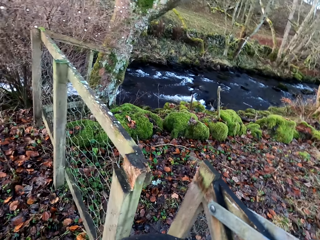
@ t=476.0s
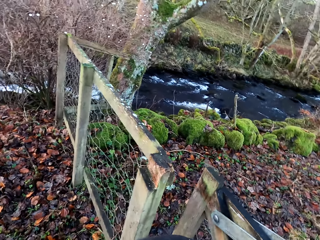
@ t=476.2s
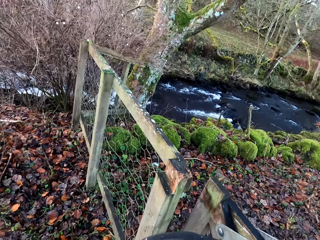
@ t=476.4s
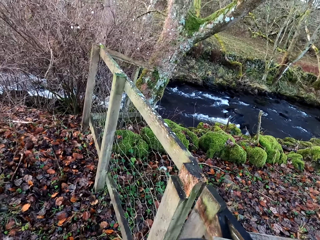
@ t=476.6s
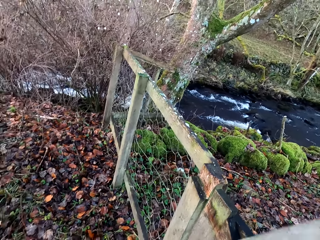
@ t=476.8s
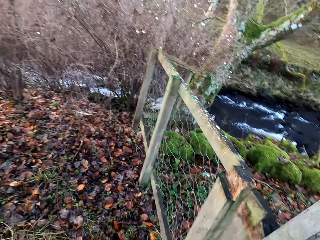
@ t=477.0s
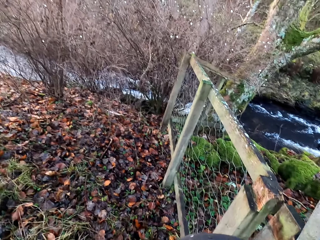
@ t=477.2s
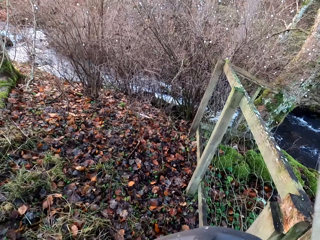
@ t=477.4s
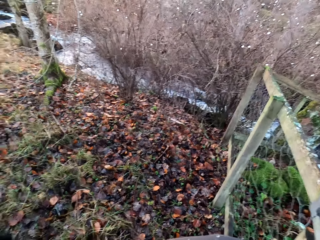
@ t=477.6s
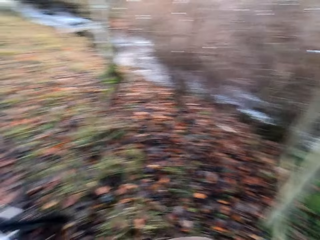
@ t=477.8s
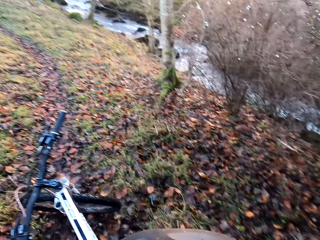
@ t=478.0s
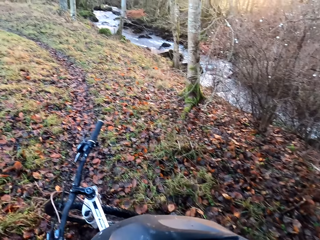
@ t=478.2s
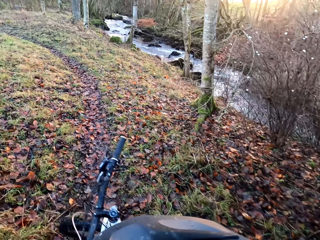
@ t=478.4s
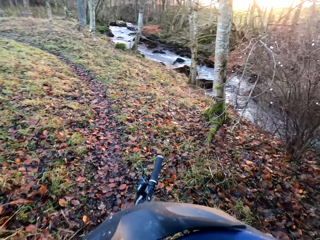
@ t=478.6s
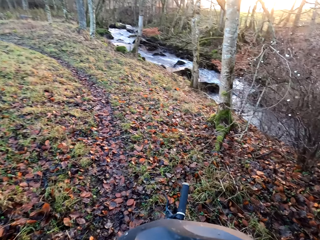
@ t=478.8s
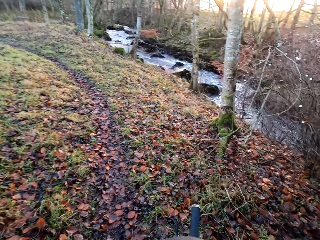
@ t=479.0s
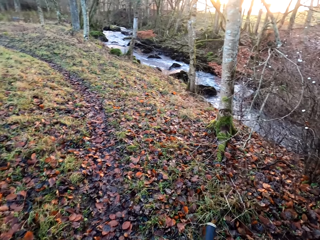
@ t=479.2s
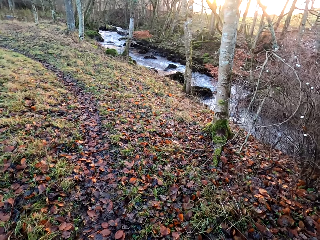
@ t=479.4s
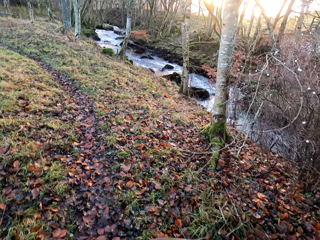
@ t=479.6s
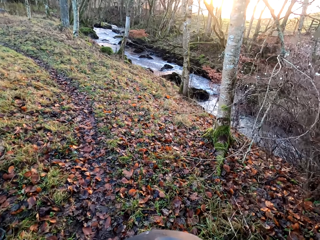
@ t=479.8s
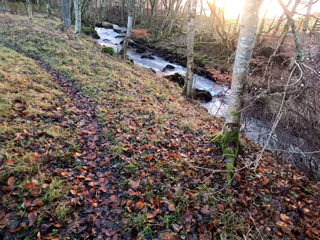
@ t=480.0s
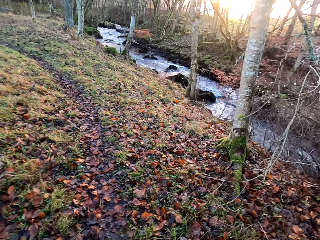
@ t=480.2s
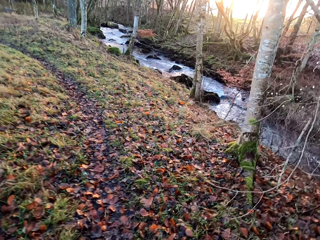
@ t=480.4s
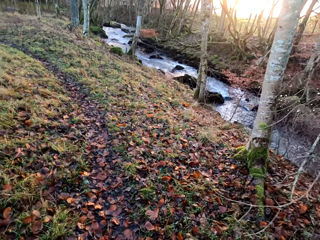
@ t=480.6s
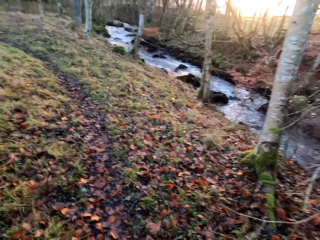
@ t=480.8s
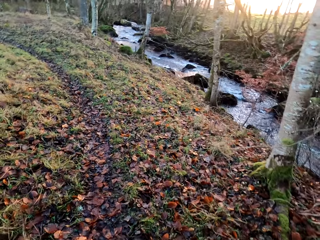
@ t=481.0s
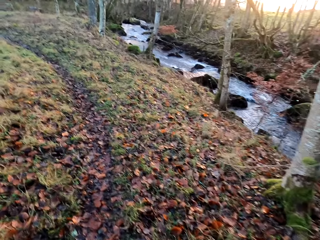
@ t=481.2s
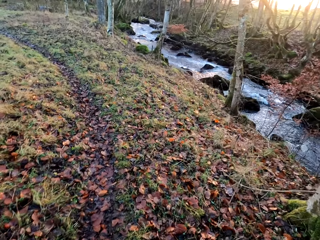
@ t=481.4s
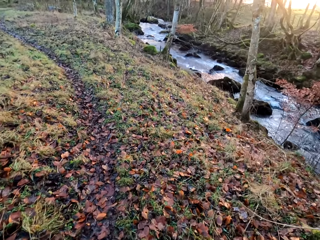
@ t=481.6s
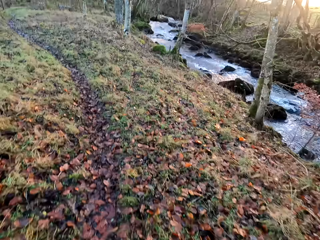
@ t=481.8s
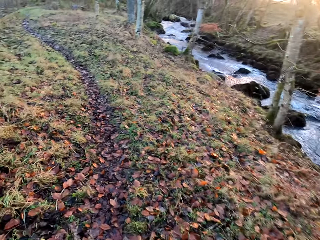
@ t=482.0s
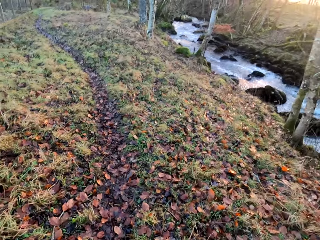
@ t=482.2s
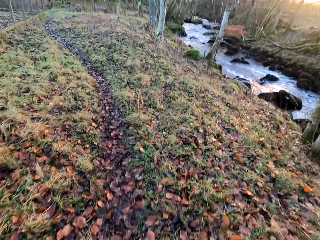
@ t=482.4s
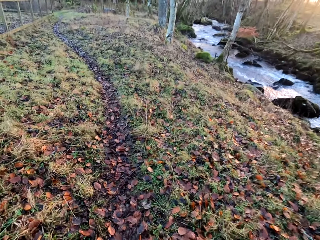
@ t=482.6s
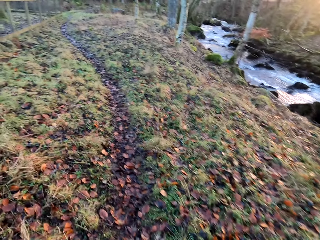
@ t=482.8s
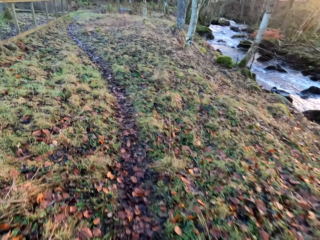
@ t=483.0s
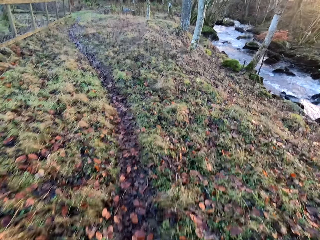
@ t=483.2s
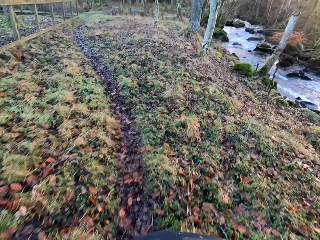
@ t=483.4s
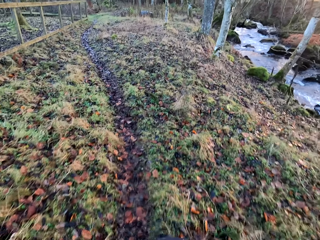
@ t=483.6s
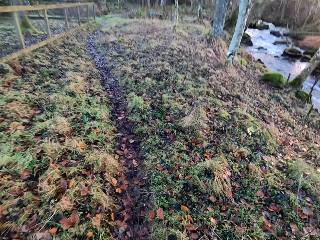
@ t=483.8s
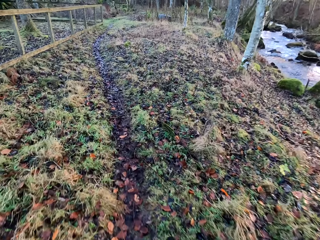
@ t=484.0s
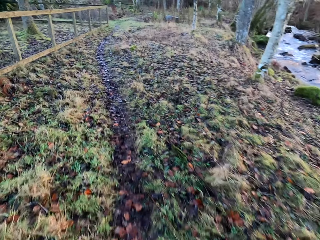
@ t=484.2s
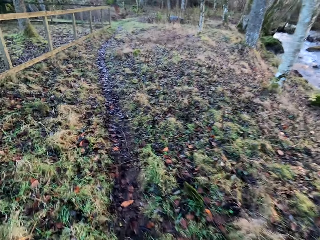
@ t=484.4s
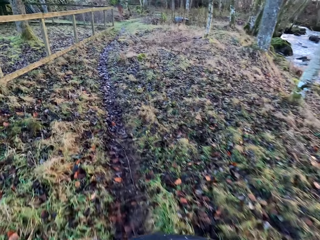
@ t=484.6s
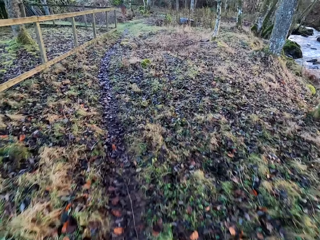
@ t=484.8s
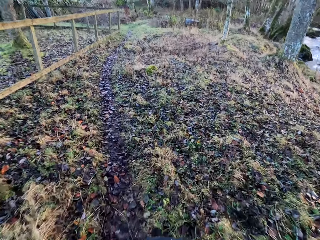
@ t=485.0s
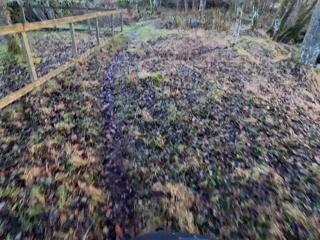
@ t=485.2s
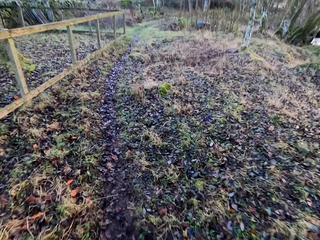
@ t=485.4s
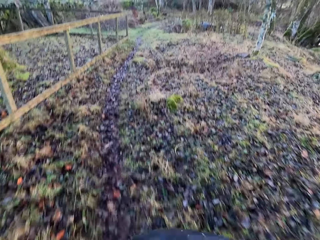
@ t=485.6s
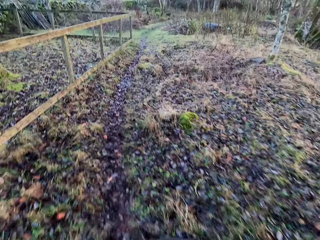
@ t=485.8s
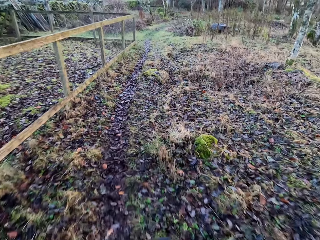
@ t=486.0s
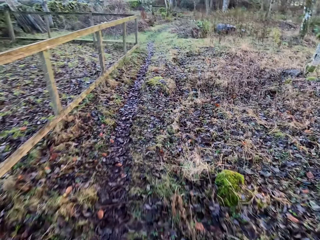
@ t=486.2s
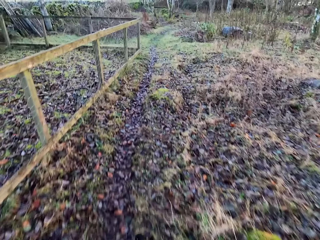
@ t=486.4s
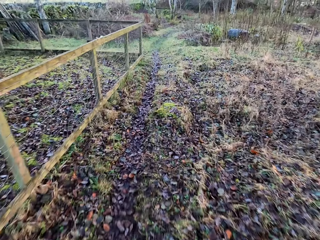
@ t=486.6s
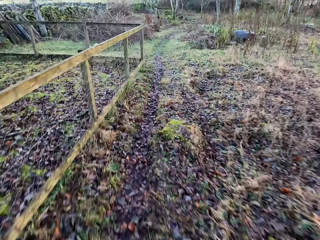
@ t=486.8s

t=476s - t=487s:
The camera wearer closes the gate. They climb the bicycle and ride the bicycle on the dry land.

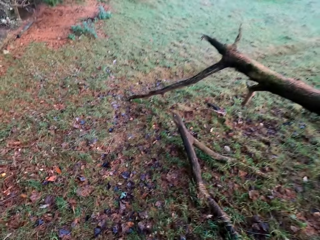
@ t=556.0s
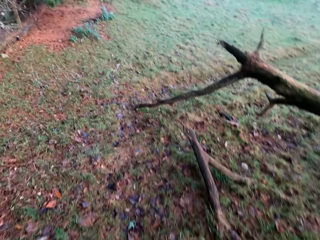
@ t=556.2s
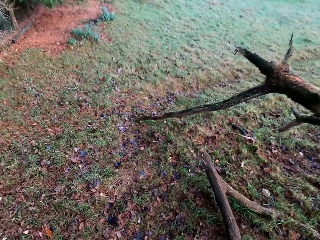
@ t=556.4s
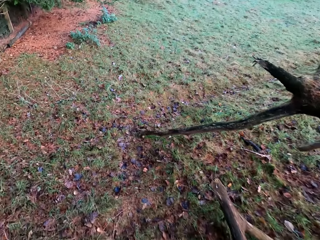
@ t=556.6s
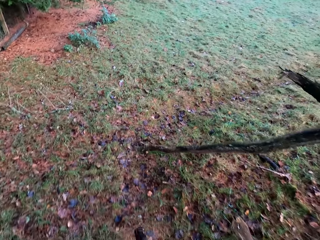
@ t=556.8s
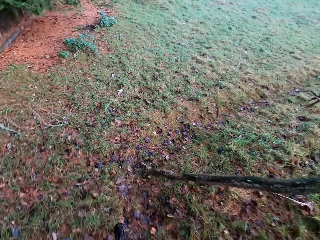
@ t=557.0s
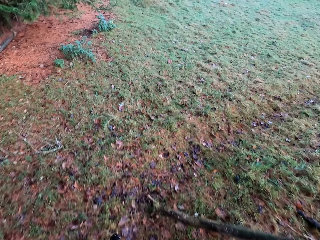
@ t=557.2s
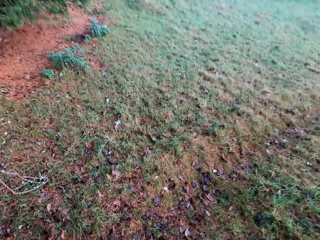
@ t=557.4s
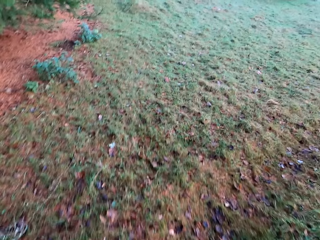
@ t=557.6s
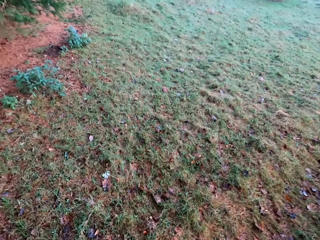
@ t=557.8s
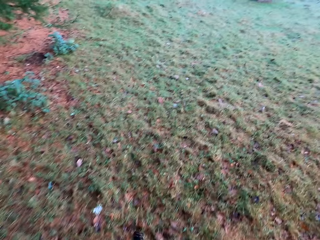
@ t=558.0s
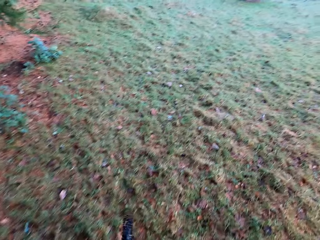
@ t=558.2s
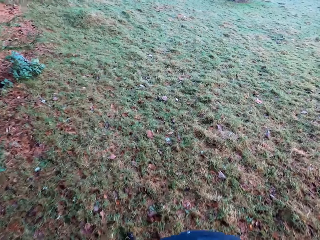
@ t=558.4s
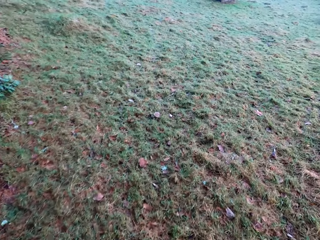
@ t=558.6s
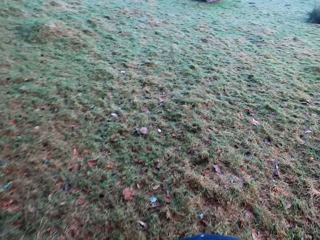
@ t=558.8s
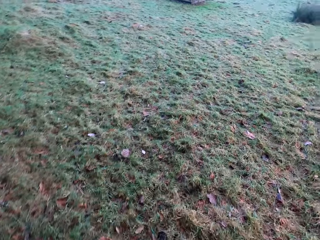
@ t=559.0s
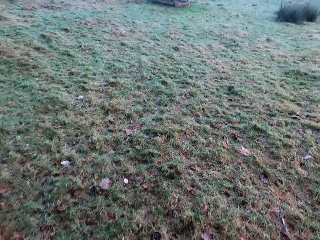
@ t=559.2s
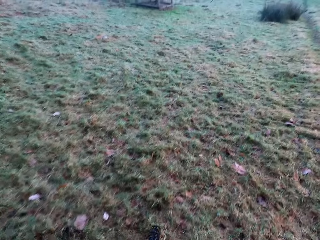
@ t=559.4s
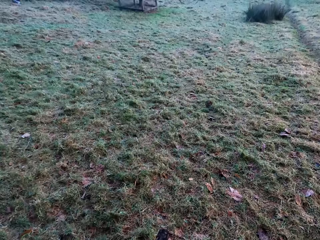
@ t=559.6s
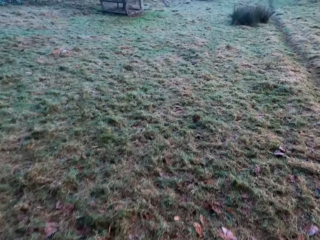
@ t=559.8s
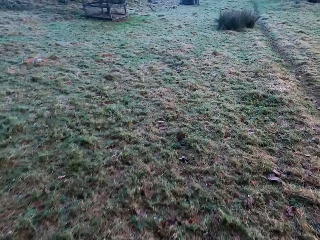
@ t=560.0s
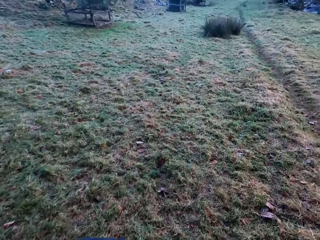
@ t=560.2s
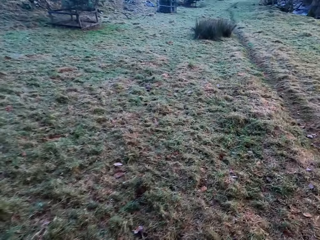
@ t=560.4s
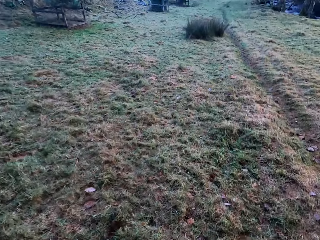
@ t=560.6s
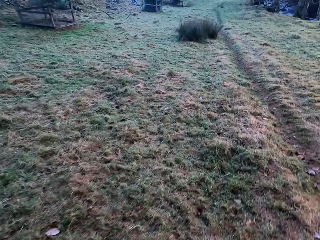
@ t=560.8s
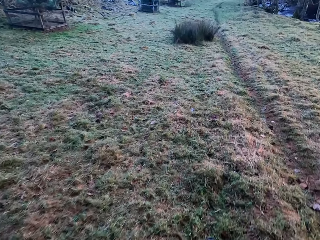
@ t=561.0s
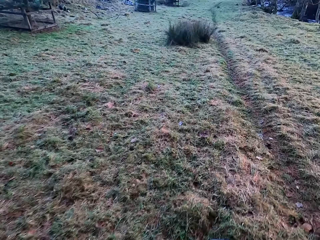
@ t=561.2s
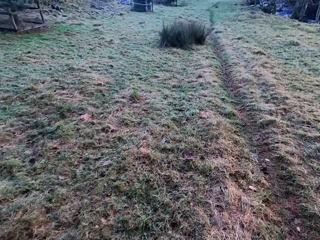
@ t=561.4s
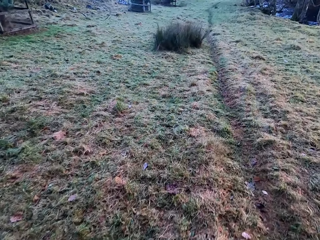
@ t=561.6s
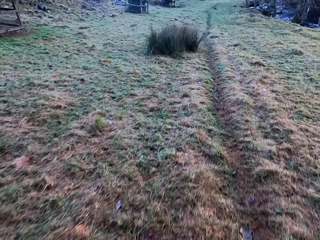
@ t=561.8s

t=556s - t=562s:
The camera wearer rides on the bicycle on dry land.

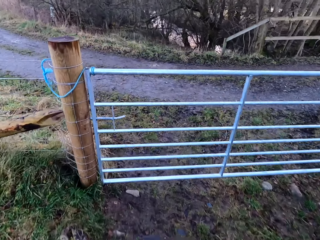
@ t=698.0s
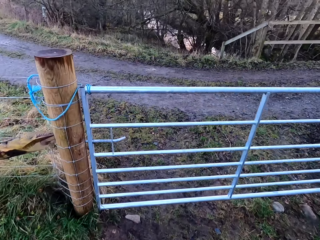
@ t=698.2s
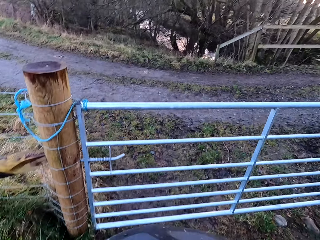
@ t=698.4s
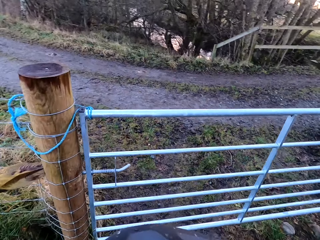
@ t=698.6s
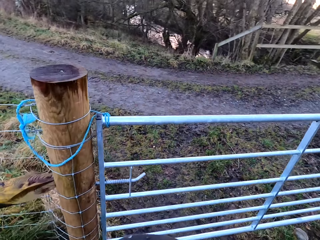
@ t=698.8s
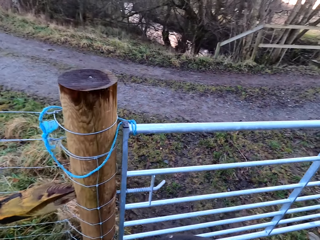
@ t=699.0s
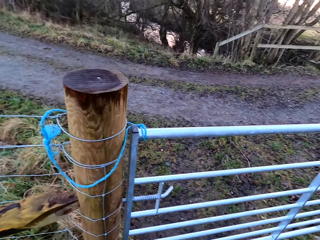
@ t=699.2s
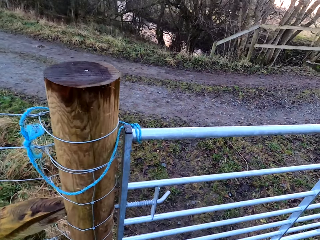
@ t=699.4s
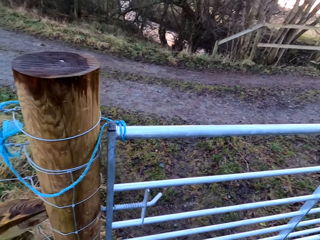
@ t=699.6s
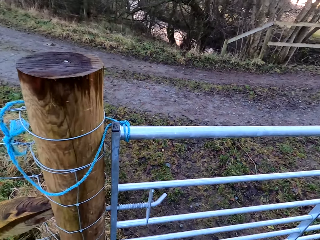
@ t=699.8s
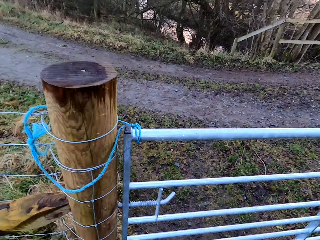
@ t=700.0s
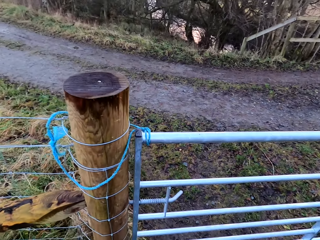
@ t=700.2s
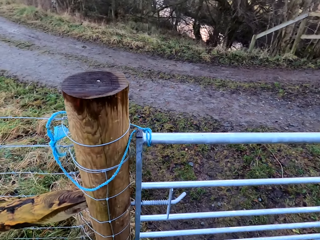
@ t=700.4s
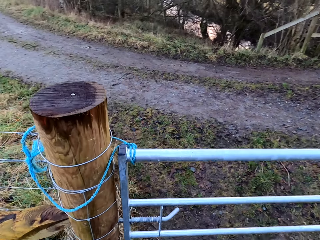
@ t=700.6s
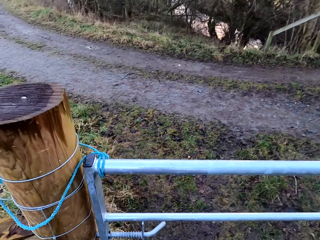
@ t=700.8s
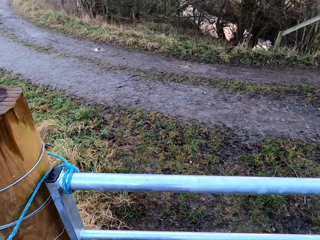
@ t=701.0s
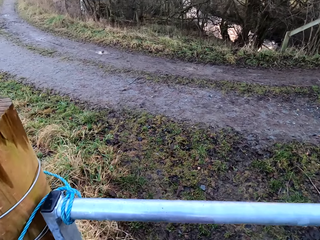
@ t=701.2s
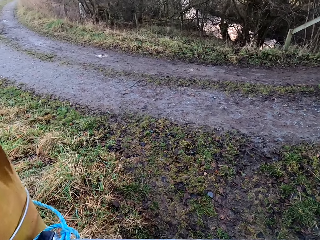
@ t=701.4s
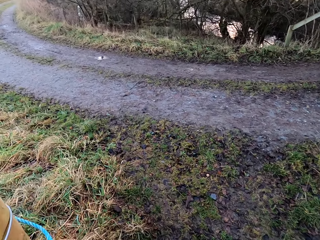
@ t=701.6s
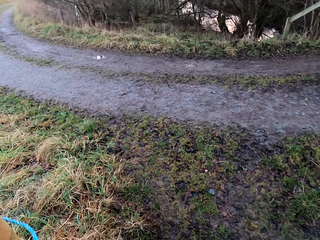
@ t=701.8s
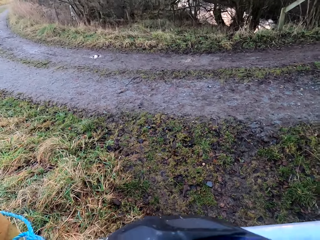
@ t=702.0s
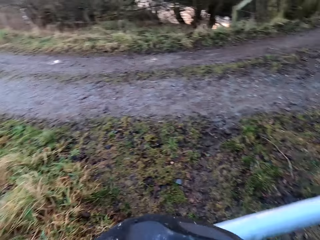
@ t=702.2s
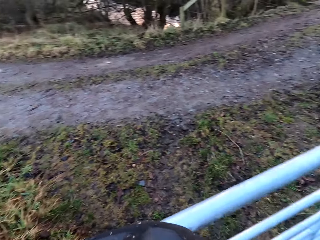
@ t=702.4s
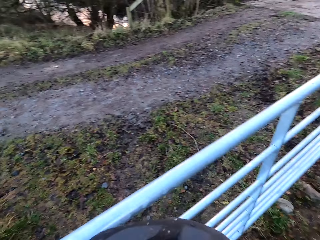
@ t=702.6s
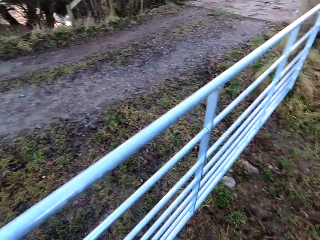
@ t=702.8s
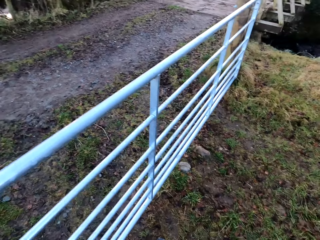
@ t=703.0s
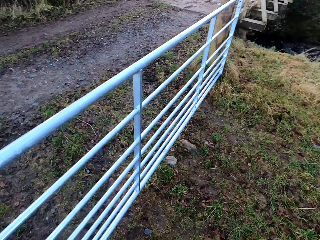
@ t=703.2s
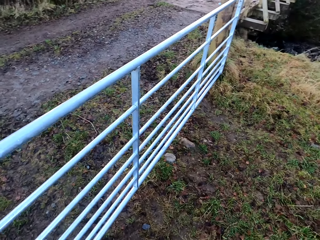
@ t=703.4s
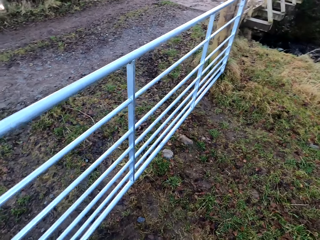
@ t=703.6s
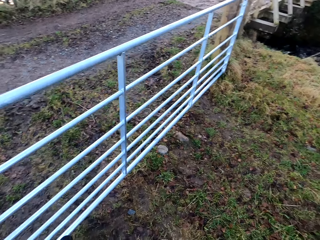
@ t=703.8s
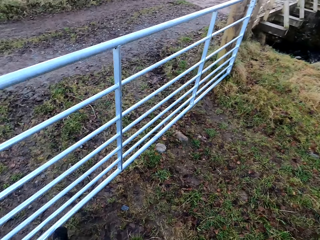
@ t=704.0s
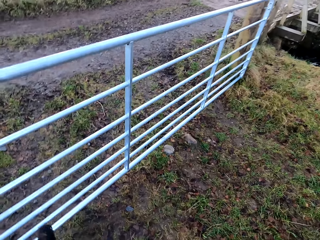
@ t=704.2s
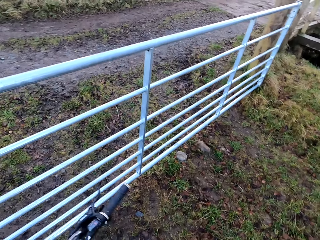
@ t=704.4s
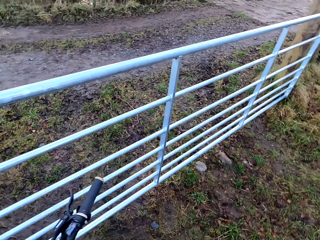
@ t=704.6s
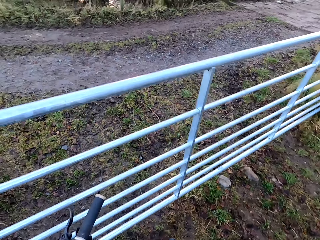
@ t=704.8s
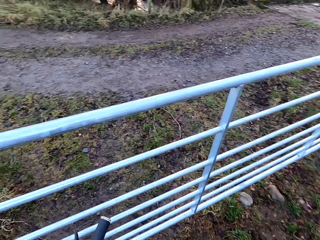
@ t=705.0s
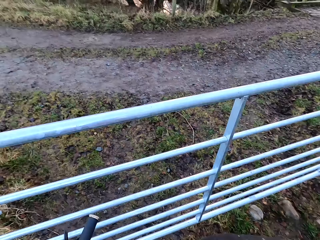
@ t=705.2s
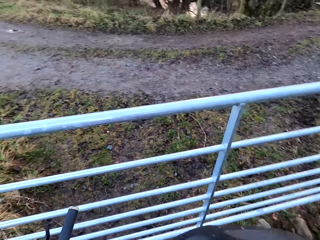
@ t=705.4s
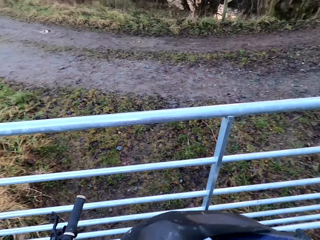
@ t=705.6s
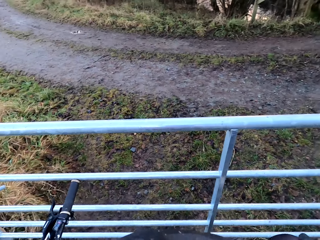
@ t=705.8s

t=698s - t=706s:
The camera wearer stops the bicycle at the gate entrance. They open the gate.
